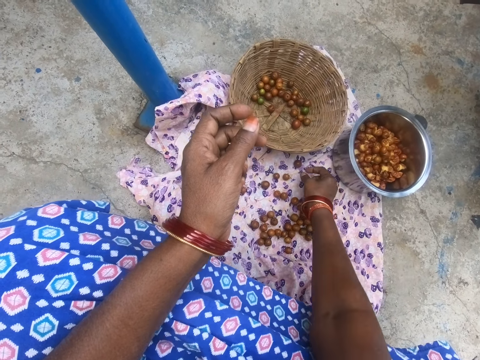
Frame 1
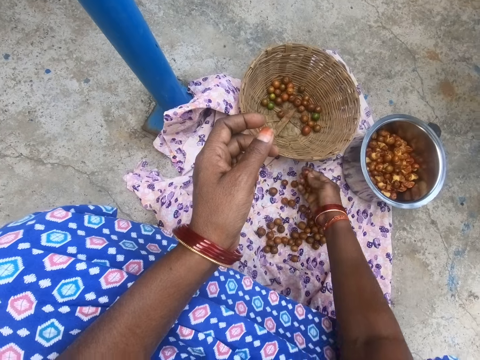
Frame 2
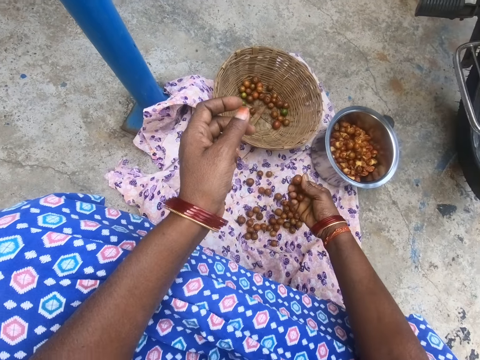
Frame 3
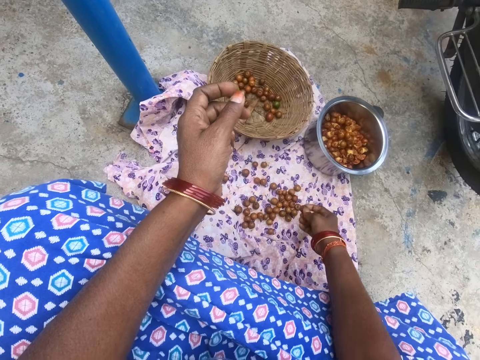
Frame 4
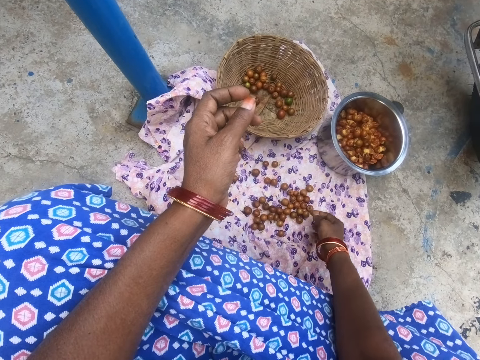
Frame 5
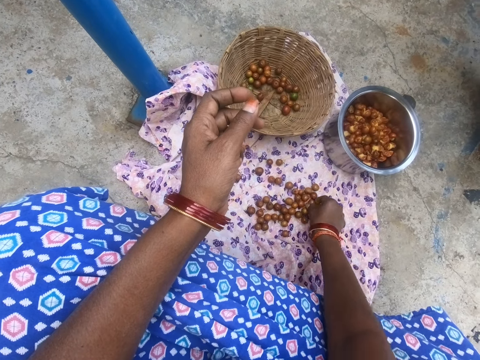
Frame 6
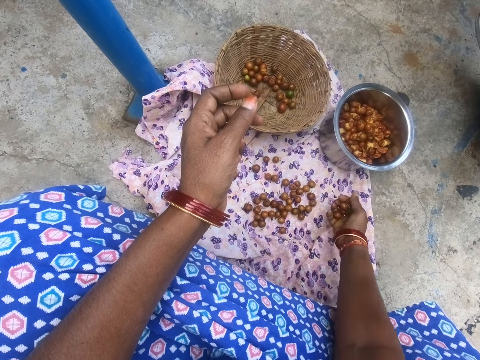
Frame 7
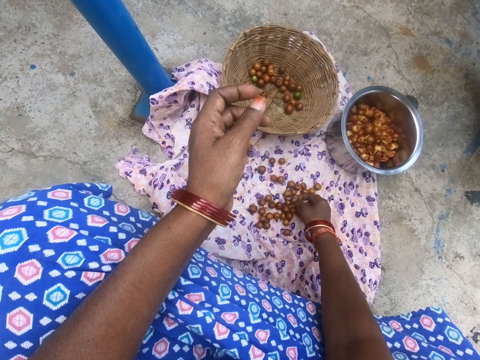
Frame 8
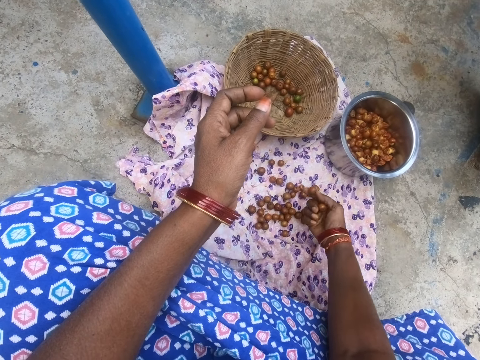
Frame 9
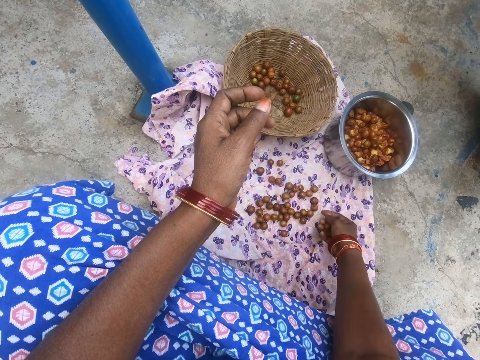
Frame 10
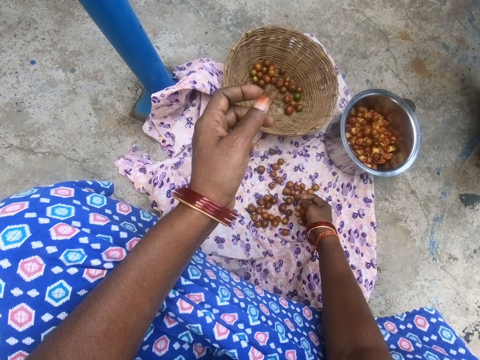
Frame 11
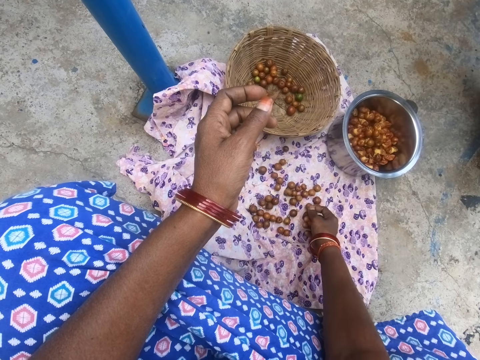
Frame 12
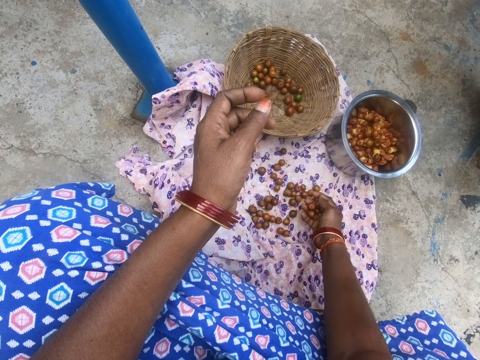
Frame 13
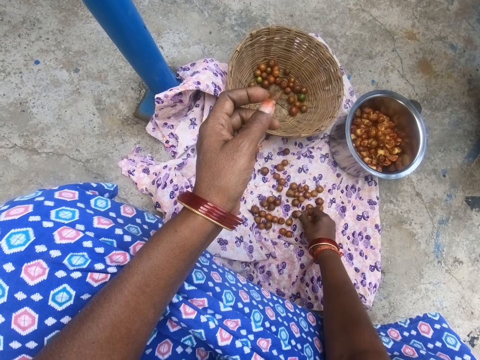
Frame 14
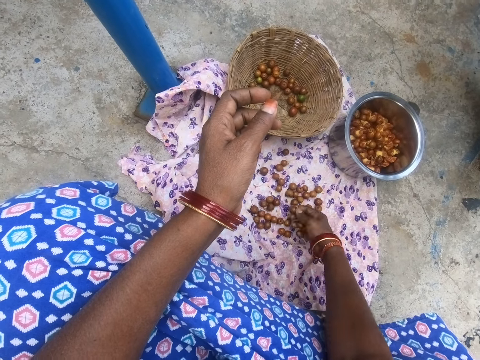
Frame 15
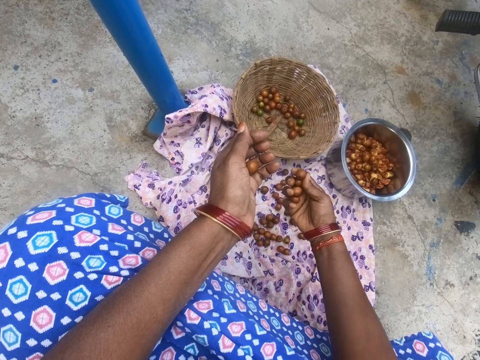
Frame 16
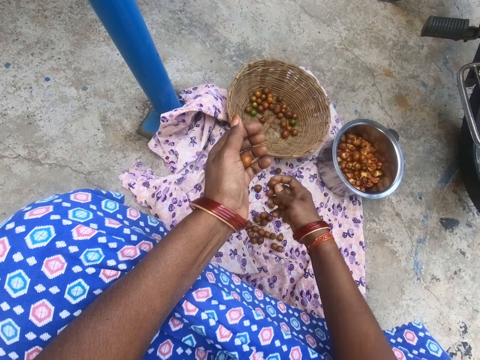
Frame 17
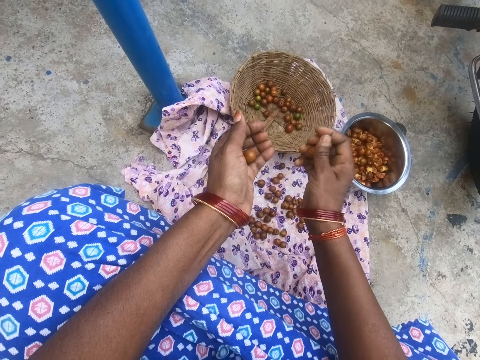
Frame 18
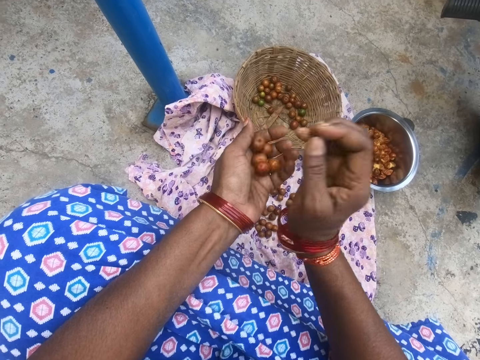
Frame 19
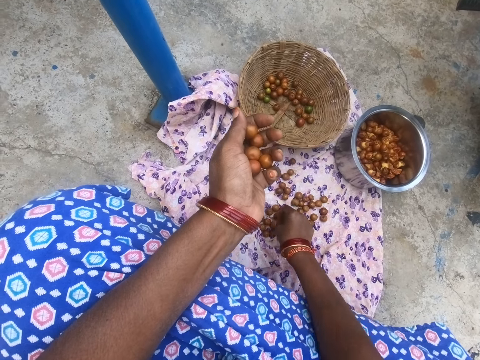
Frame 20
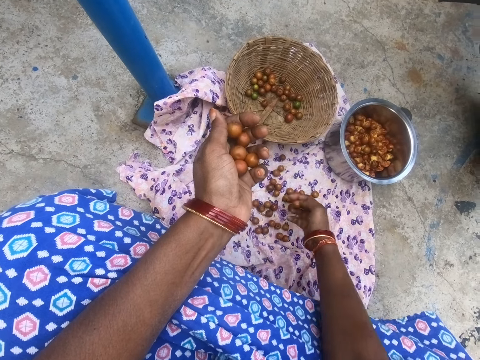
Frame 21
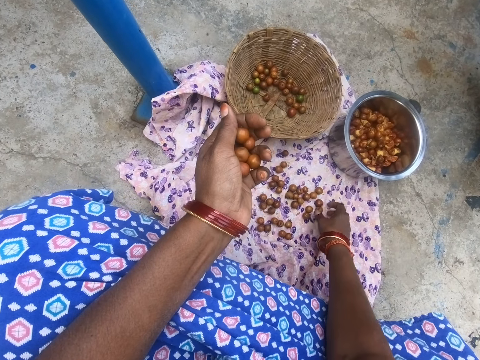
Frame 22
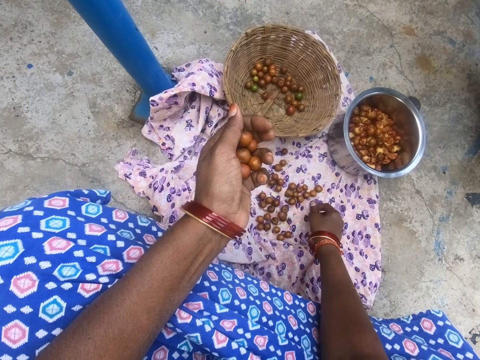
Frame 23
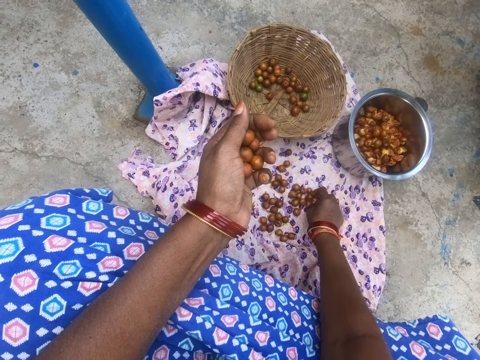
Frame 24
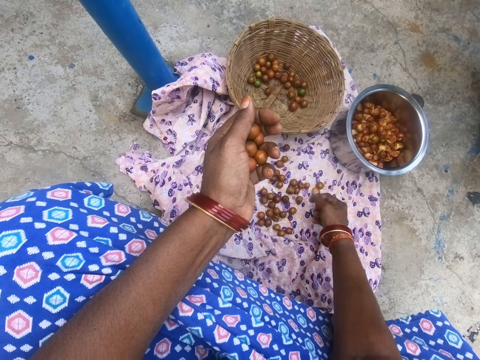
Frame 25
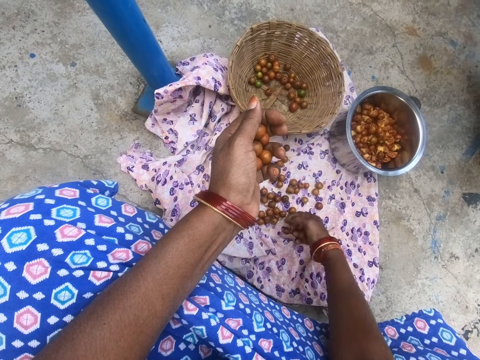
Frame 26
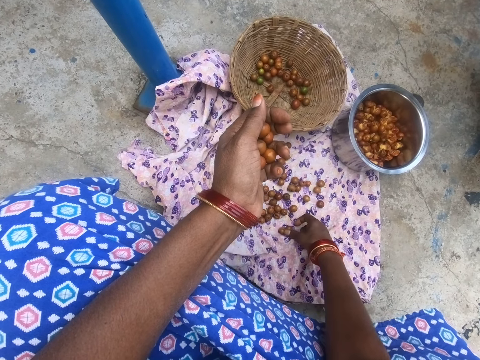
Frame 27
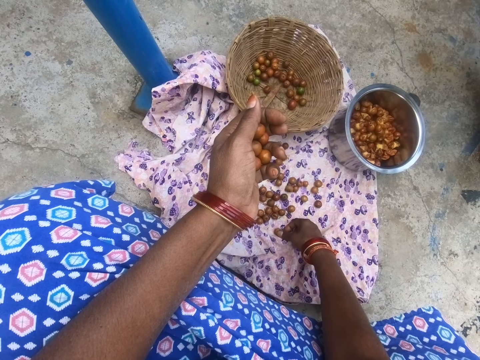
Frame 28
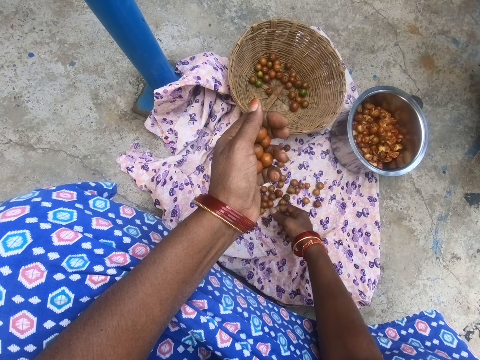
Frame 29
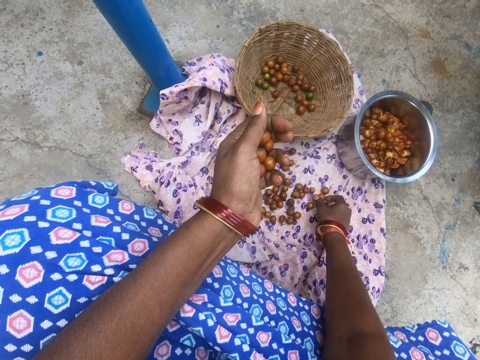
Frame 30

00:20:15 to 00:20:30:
The camera wearer separates the longan. They throw a longan fruit on the fabric. They hold something. They put the longan on the left hand. They take a longan on the fabric from the ground.

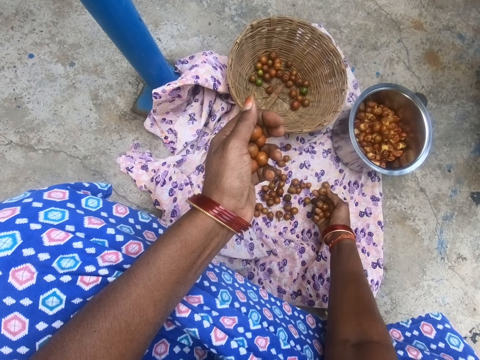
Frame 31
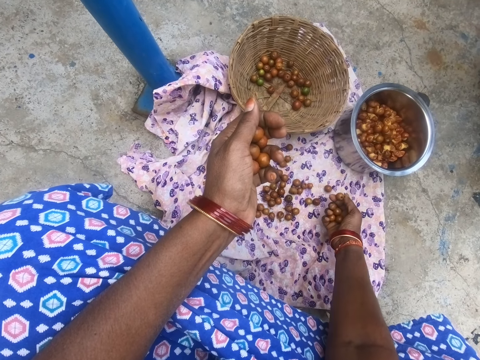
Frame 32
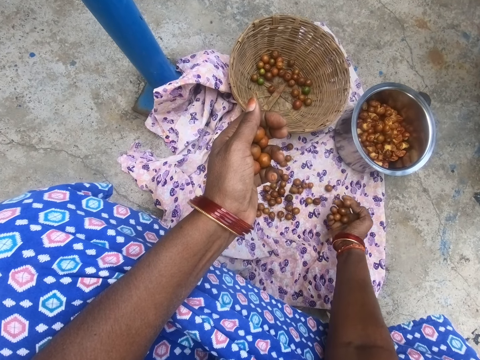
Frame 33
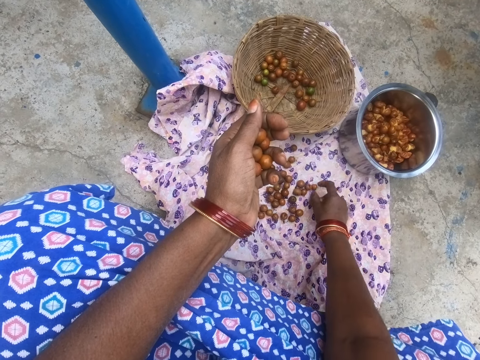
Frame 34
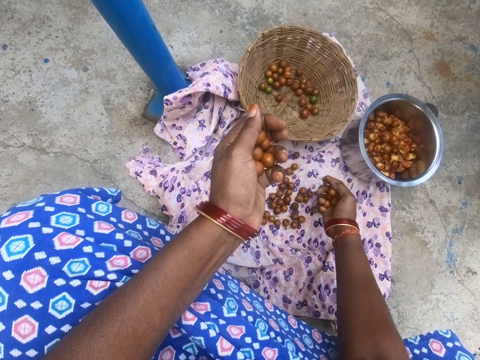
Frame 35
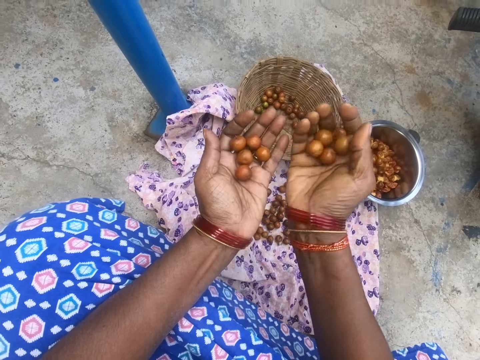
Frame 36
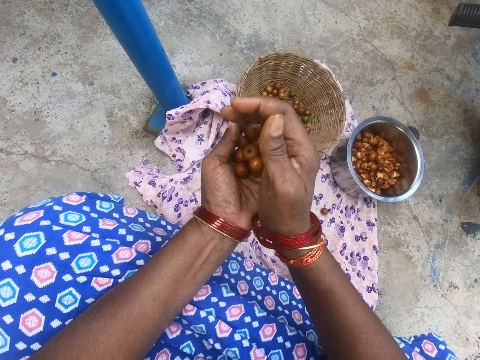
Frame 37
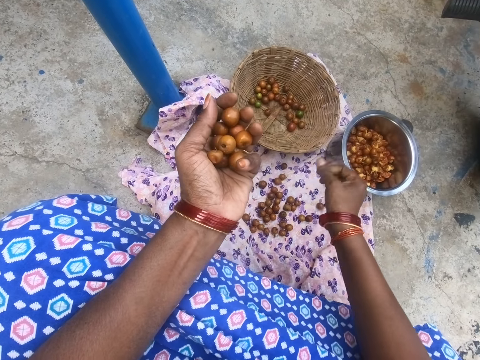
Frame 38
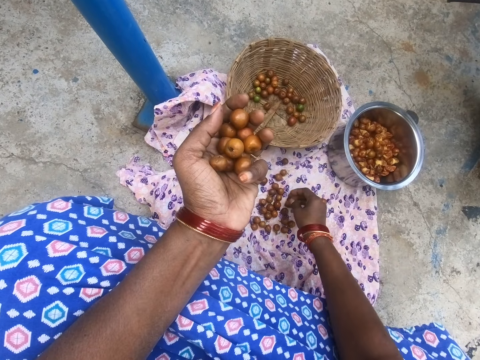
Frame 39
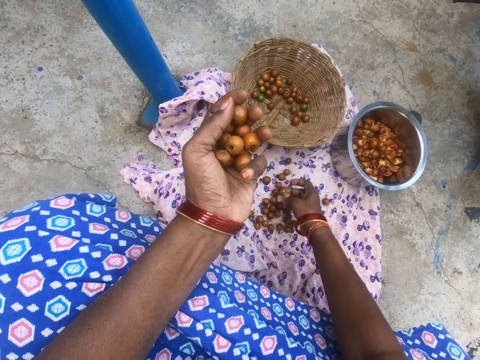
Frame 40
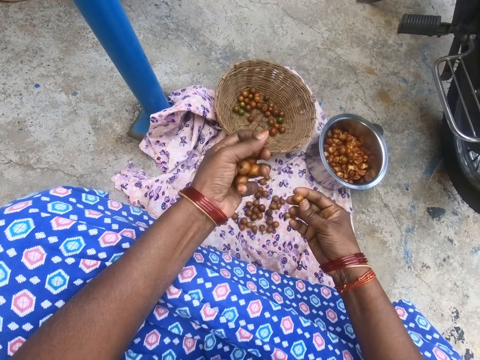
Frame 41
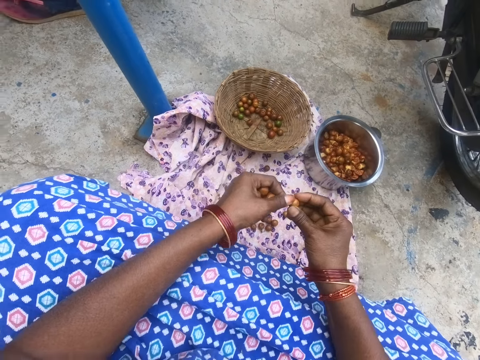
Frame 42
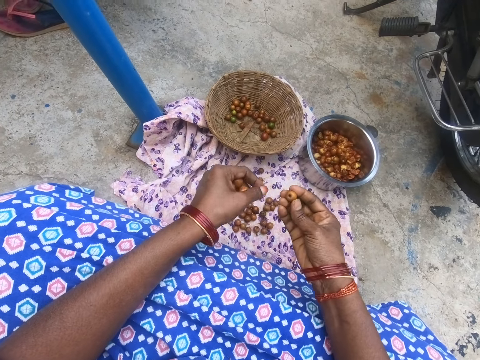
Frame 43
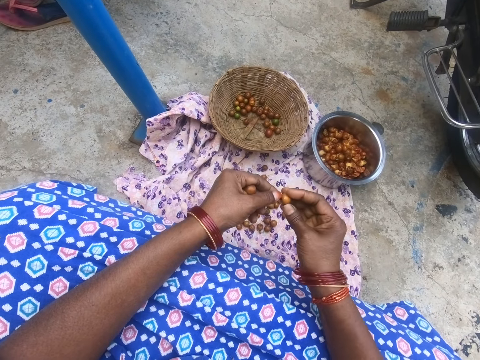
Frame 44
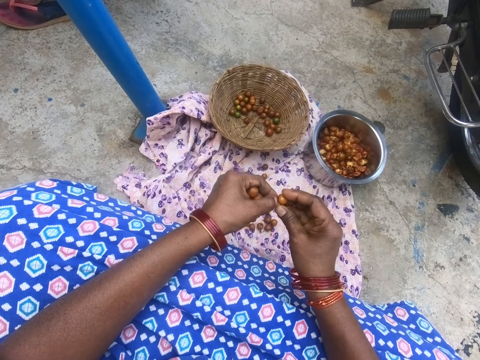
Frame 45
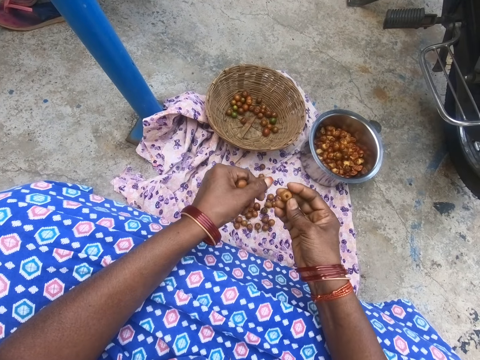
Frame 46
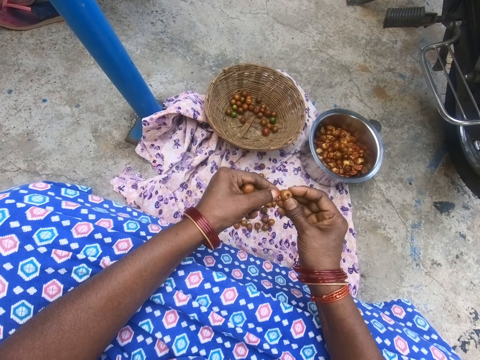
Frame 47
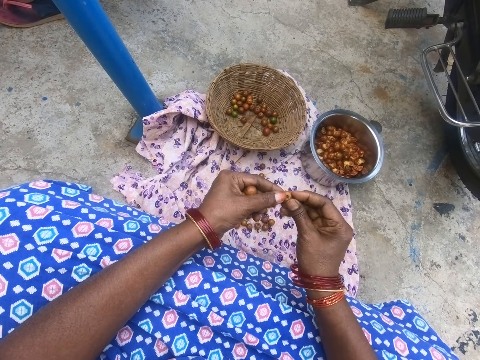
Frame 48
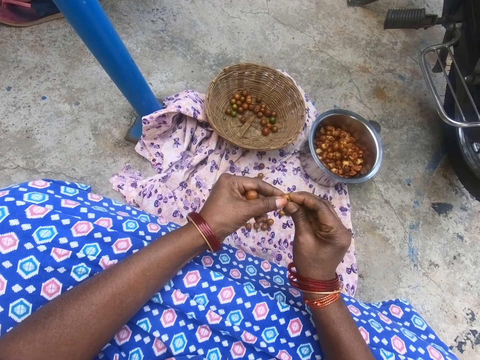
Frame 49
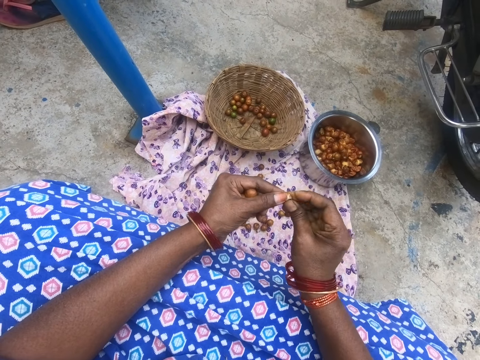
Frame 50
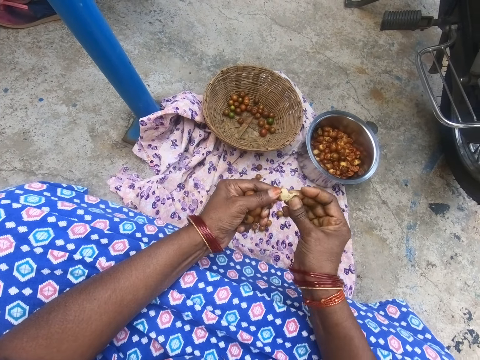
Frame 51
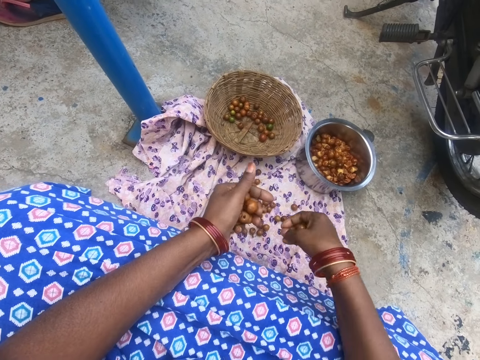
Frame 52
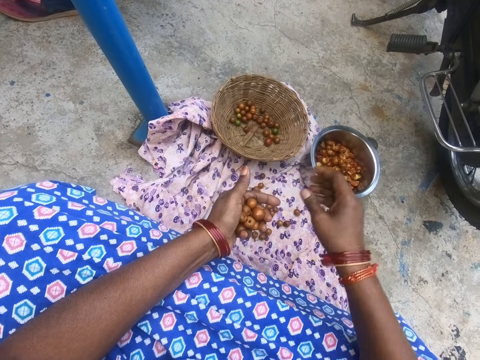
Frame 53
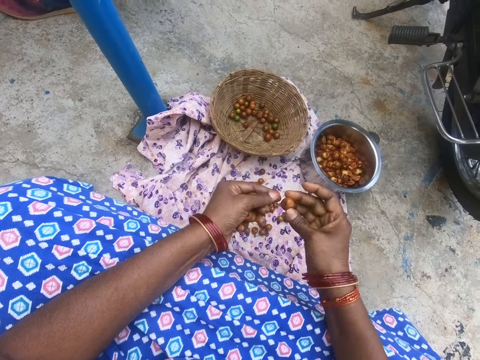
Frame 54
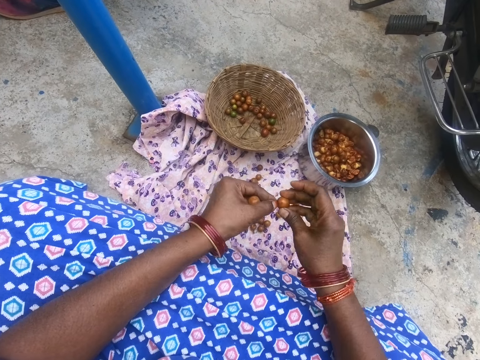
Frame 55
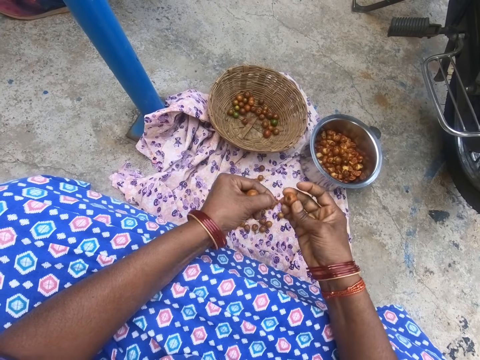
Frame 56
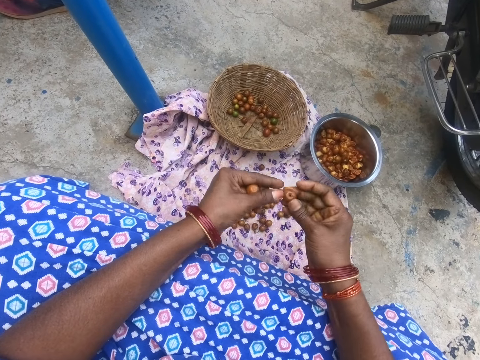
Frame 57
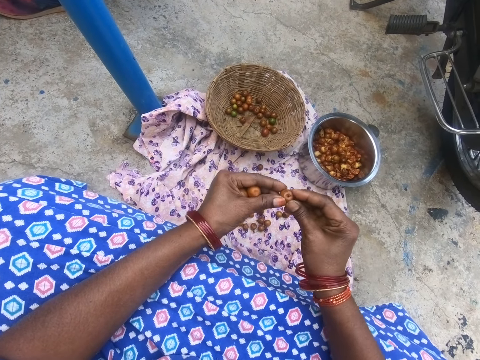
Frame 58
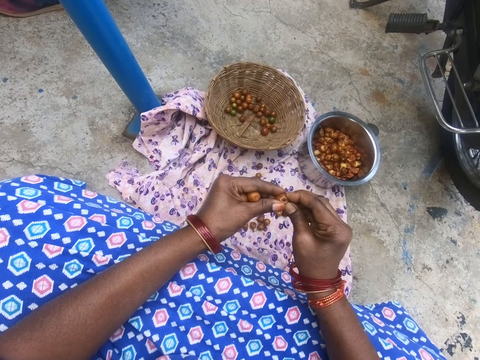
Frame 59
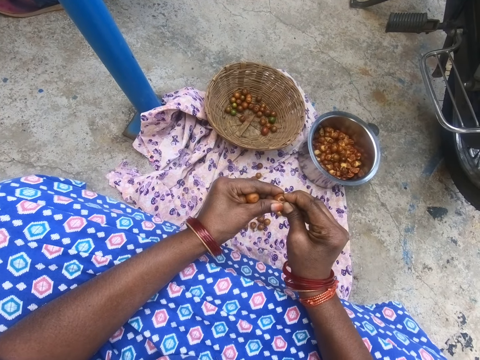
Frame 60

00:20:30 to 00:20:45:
The camera wearer holds something. They put the longan on the left hand. They take a longan on the fabric from the ground. They remove a stalk from a longan fruit. They break the longan fruit. They throw the longan in the kitchen pot. They remove a stalk from a longan fruit.
